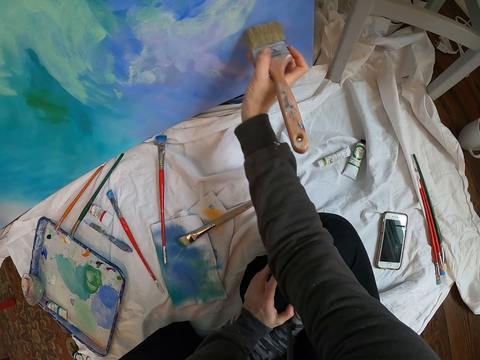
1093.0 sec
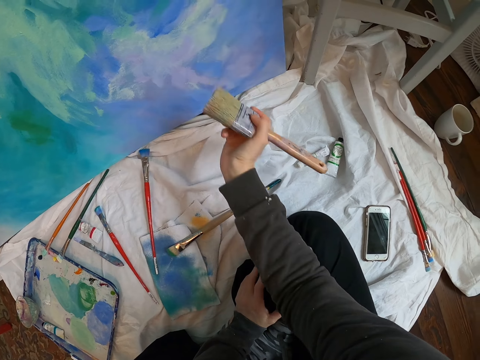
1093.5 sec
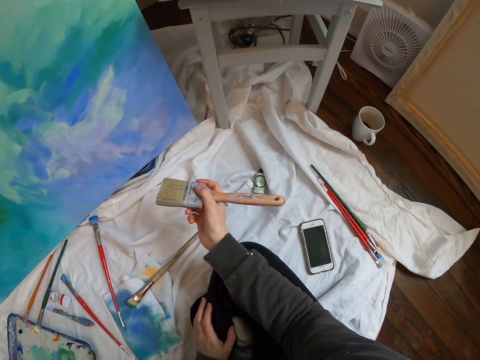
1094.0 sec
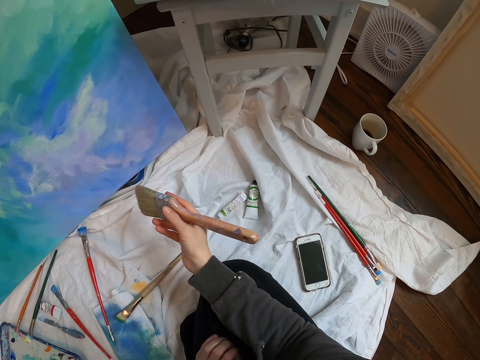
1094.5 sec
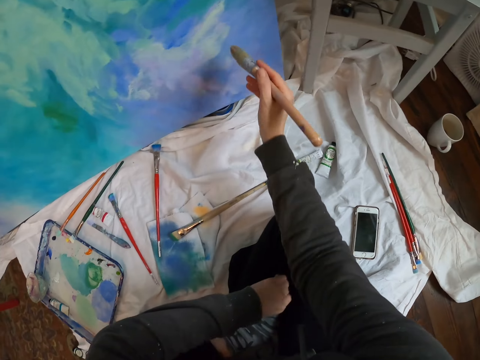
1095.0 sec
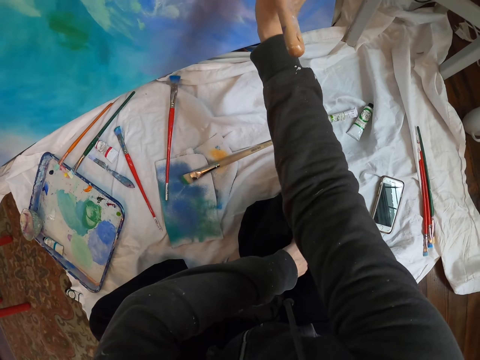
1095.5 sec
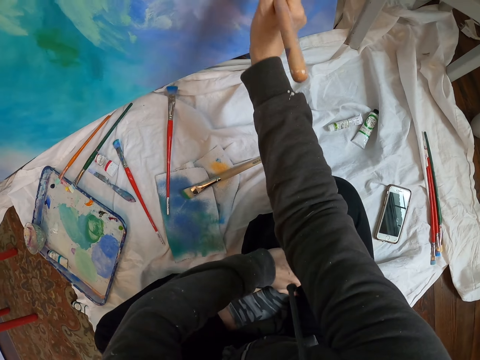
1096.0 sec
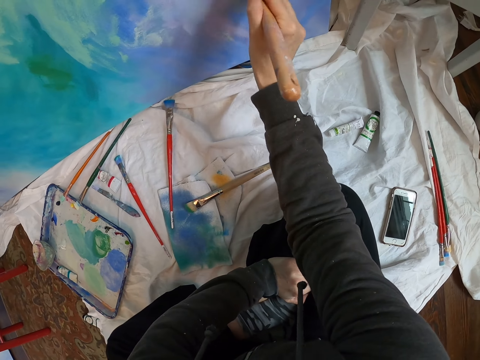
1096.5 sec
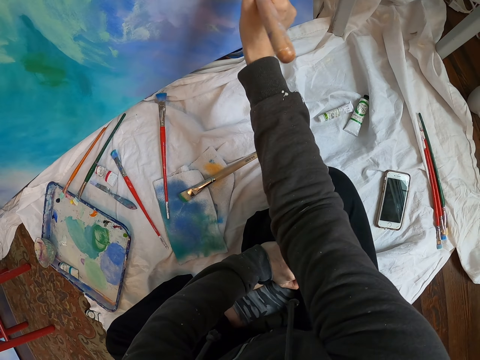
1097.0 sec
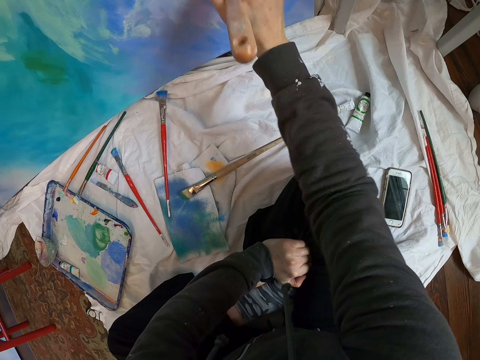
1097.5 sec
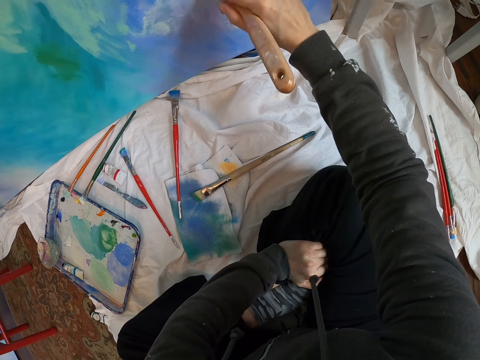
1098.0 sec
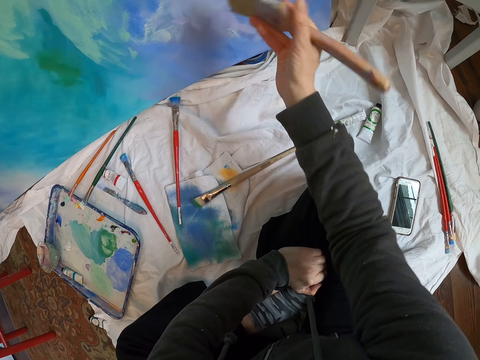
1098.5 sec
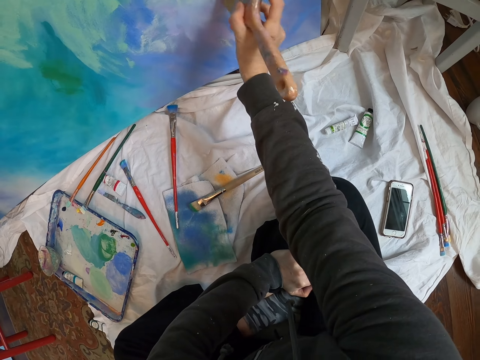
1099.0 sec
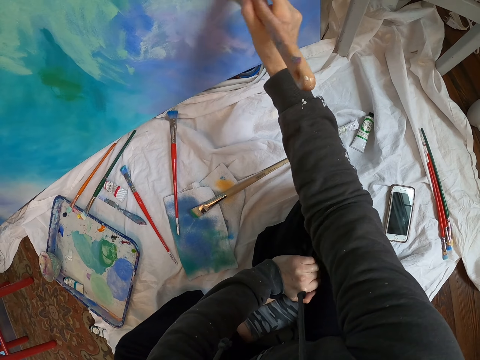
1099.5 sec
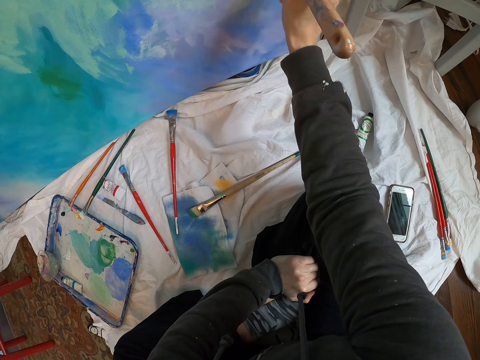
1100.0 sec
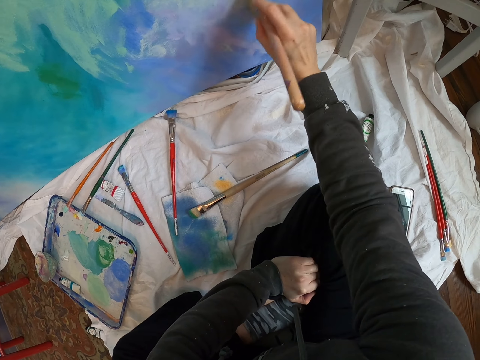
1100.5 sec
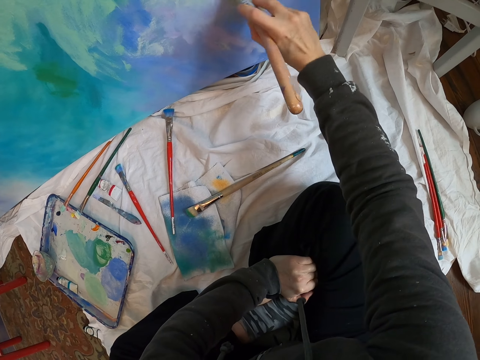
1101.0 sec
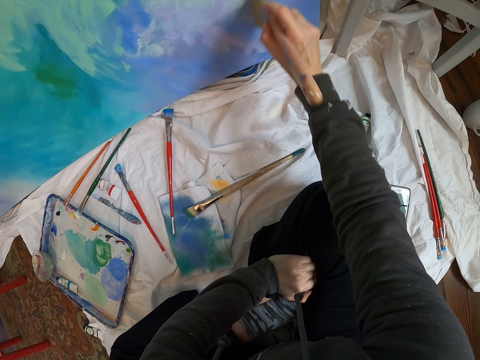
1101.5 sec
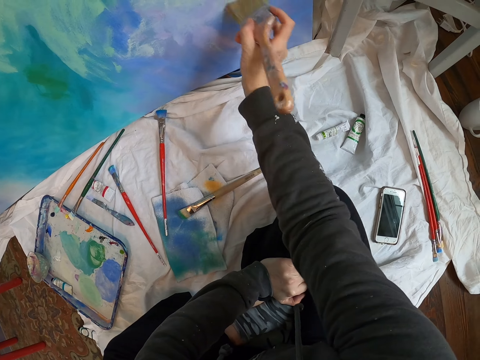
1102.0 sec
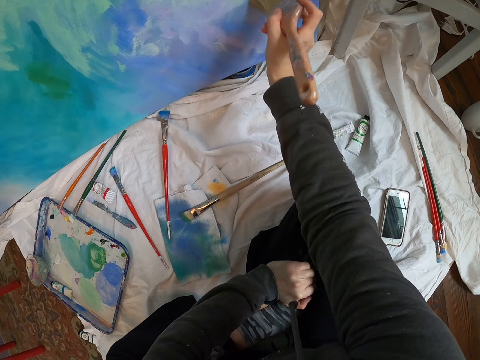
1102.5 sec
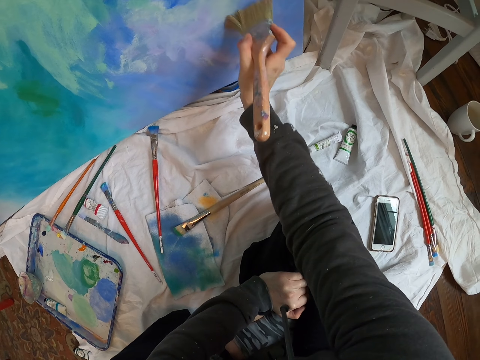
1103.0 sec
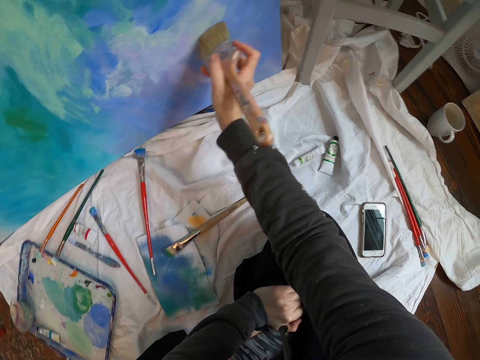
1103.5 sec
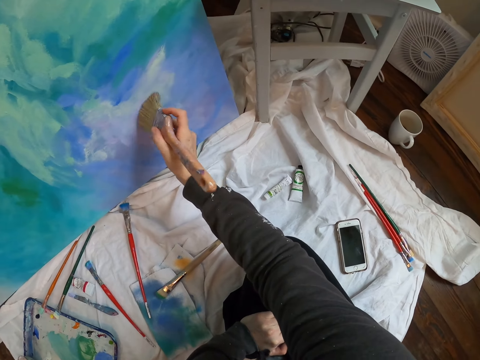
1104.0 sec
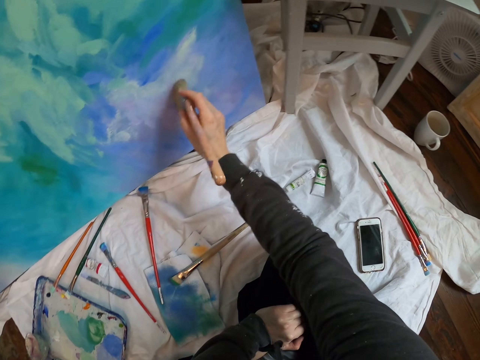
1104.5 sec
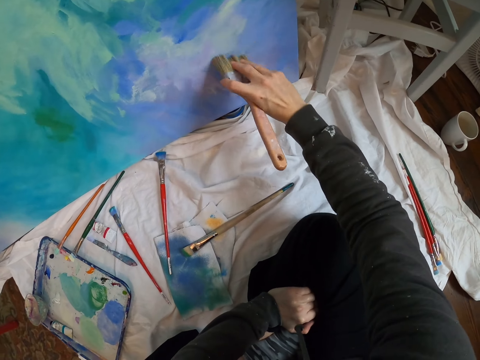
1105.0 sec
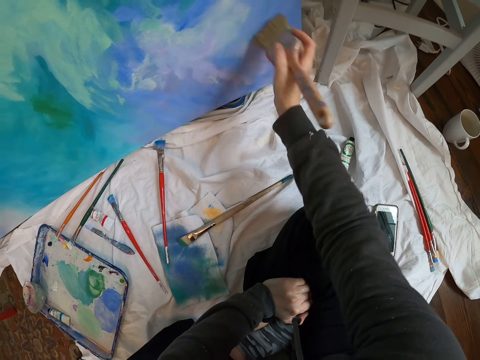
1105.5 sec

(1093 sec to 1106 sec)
The camera wearer looks around. They polish the paint on the art.

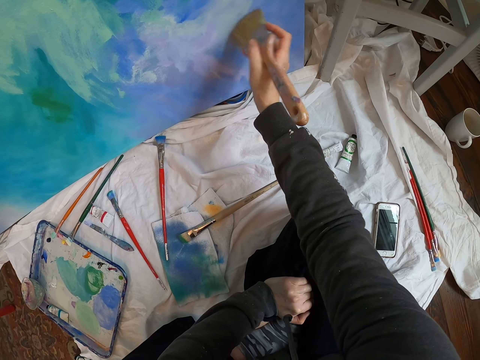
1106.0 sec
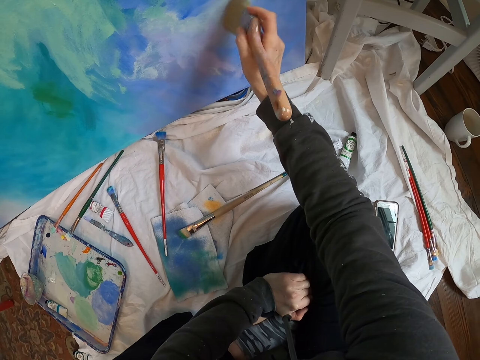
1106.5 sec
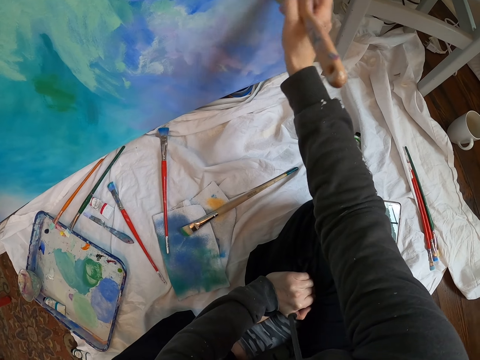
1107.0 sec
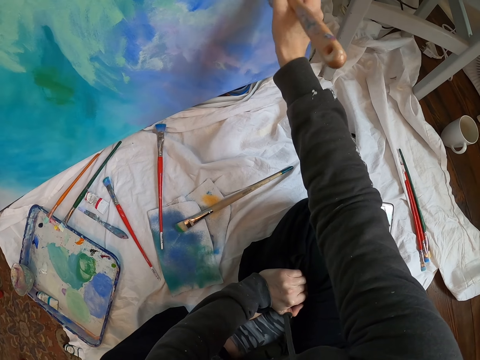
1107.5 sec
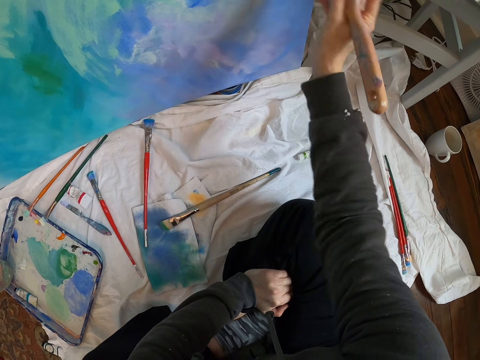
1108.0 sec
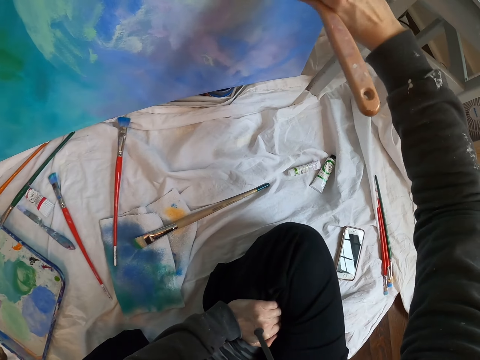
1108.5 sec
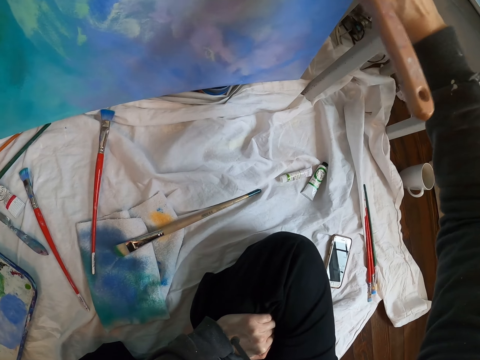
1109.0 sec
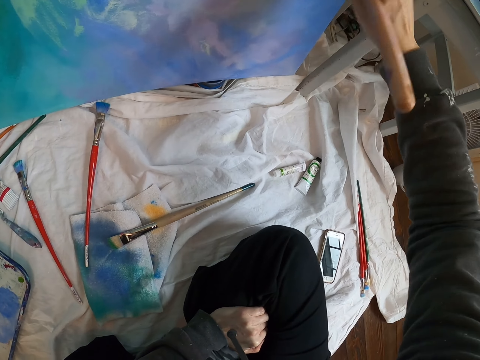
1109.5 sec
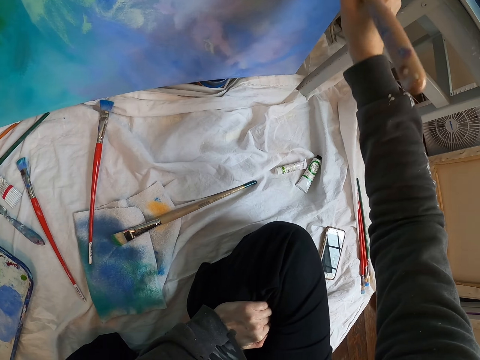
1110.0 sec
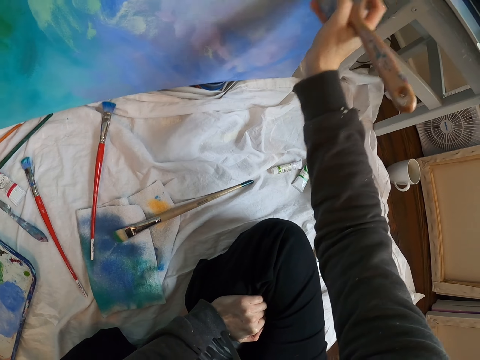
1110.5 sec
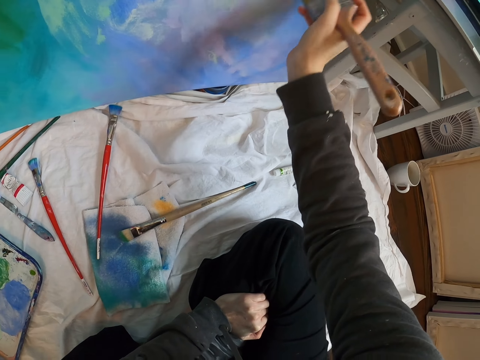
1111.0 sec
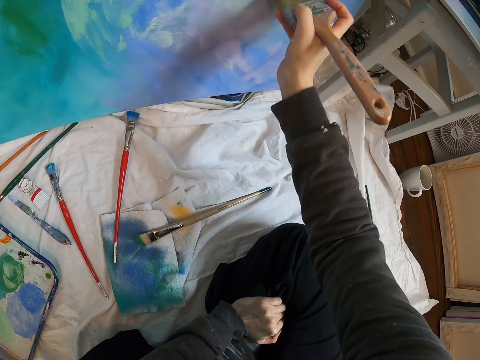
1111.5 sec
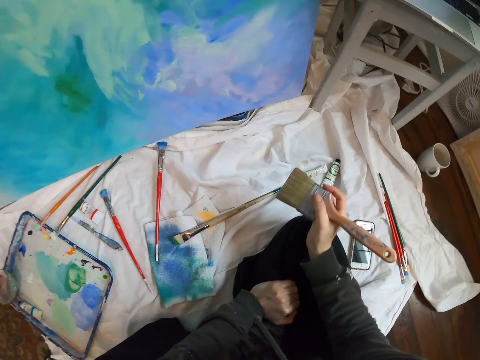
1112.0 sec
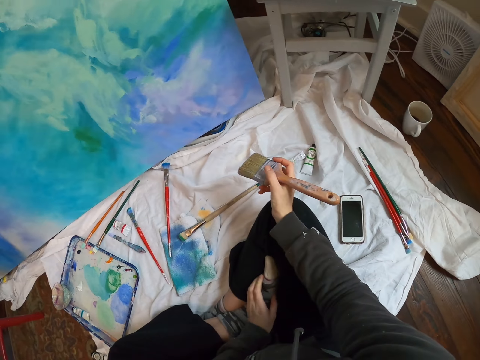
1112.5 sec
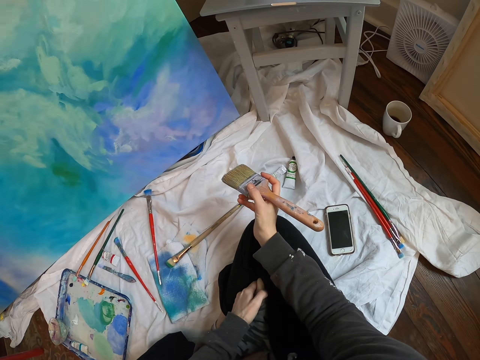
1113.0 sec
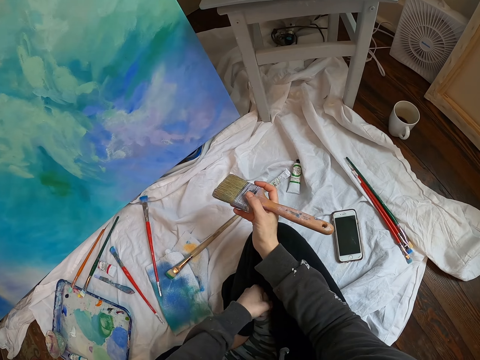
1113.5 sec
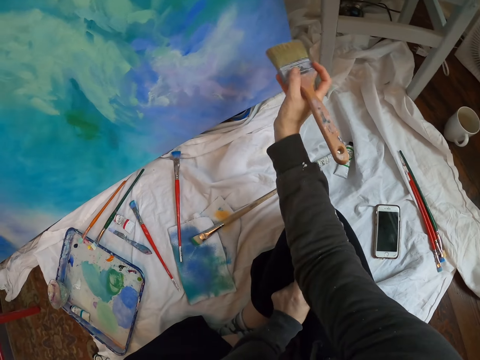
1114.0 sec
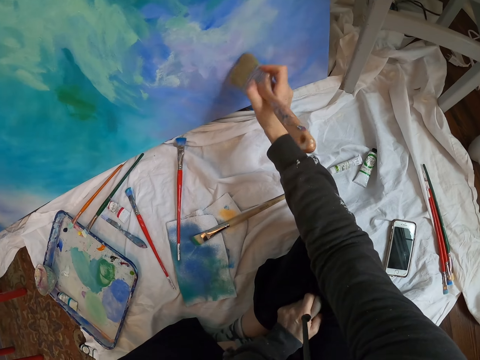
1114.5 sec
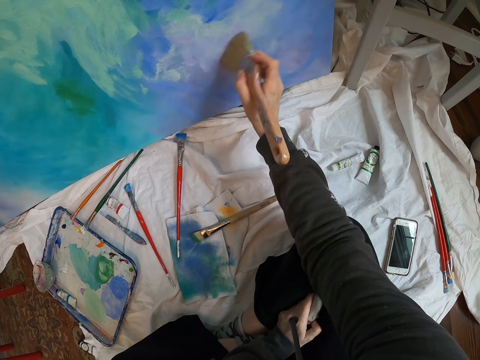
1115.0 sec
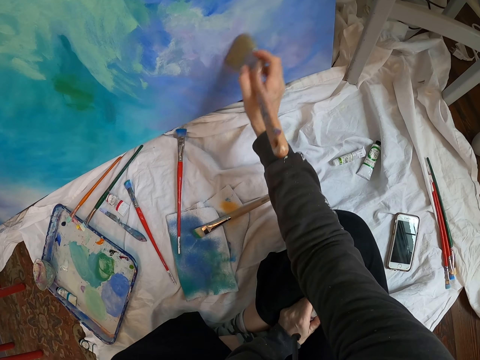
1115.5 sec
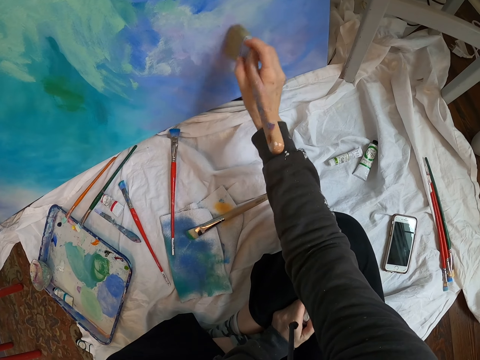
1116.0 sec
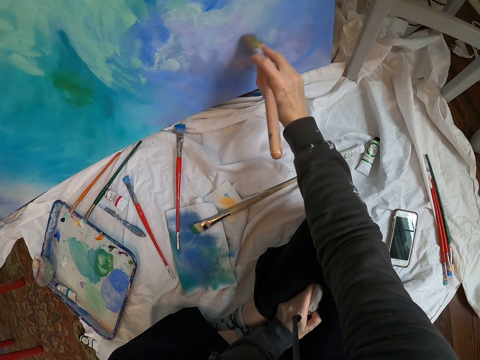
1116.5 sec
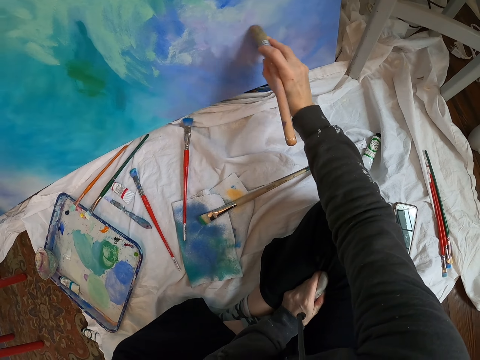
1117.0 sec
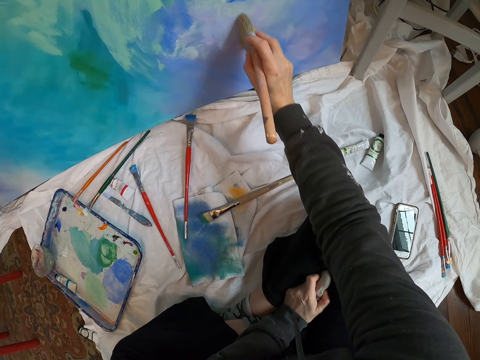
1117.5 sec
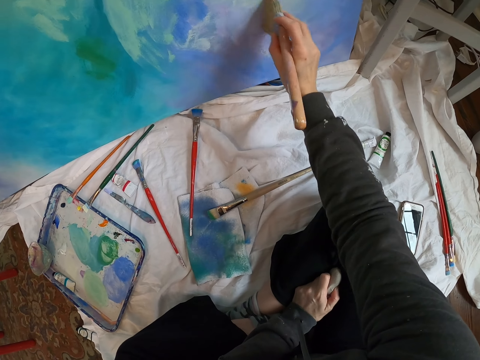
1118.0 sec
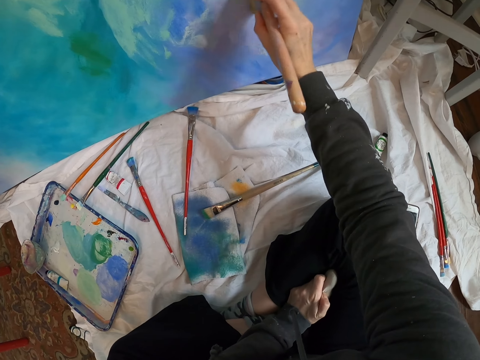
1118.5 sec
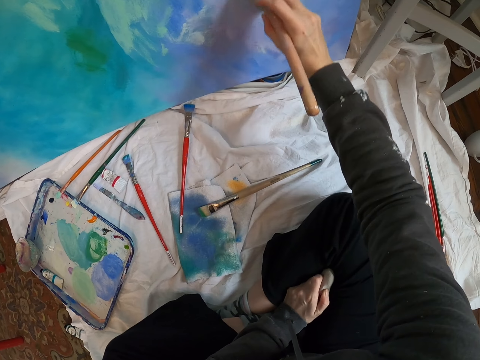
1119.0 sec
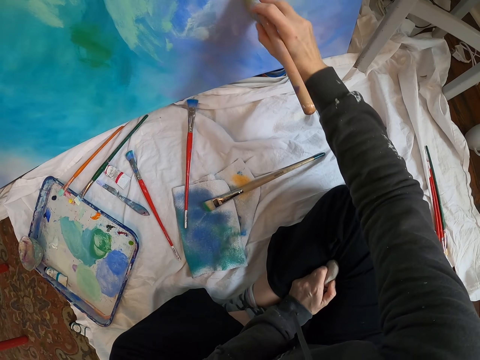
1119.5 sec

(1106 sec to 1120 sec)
The camera wearer looks at the laptop. They paint the wall art with the paint brush and polish the paint on the art.
